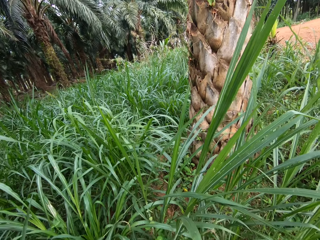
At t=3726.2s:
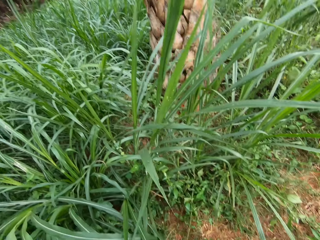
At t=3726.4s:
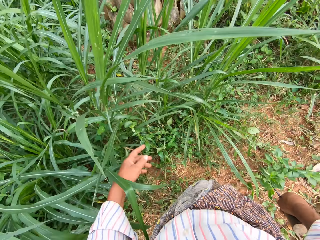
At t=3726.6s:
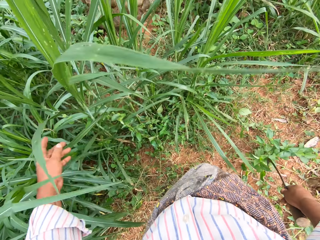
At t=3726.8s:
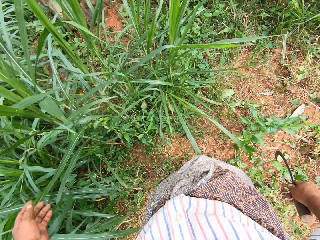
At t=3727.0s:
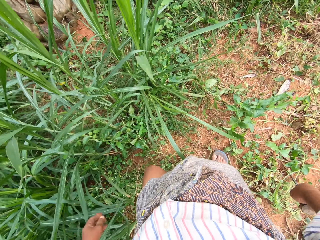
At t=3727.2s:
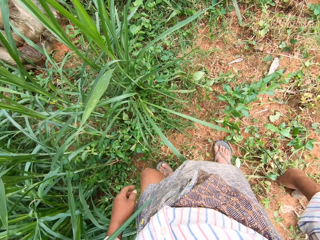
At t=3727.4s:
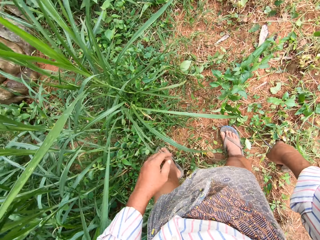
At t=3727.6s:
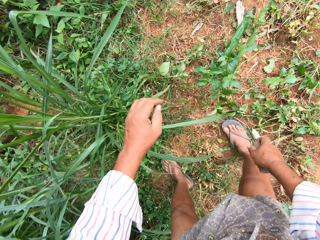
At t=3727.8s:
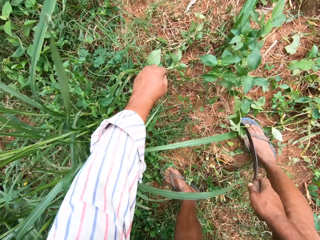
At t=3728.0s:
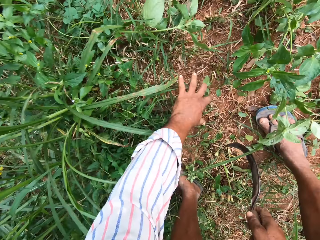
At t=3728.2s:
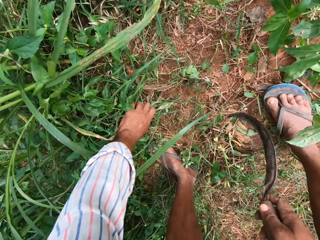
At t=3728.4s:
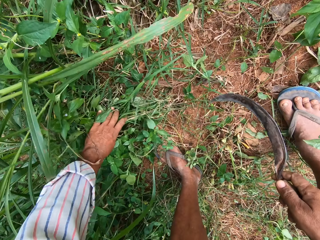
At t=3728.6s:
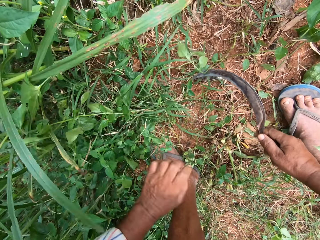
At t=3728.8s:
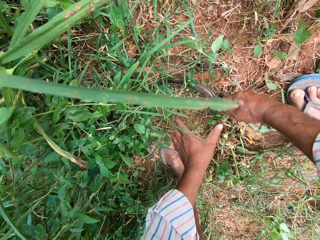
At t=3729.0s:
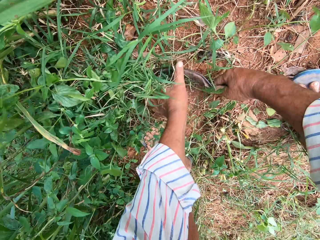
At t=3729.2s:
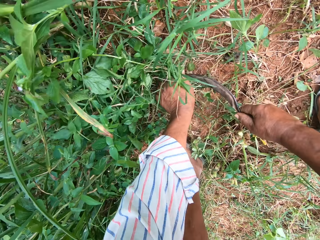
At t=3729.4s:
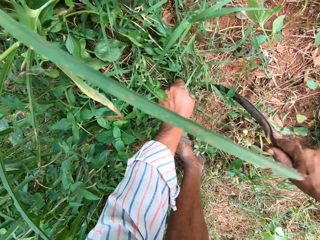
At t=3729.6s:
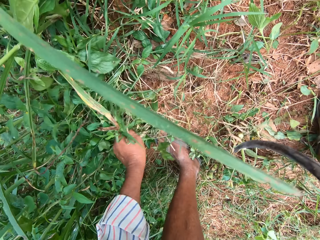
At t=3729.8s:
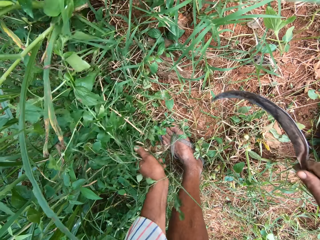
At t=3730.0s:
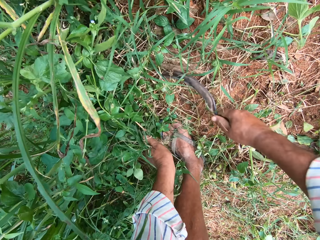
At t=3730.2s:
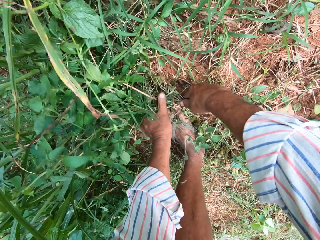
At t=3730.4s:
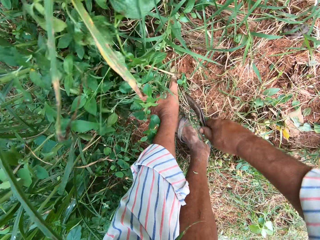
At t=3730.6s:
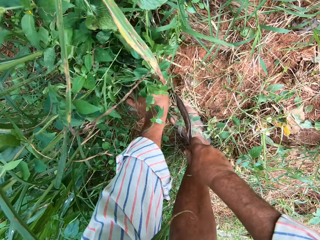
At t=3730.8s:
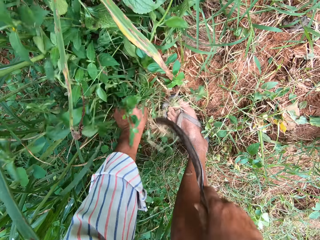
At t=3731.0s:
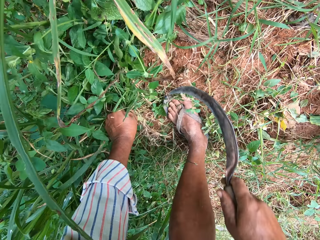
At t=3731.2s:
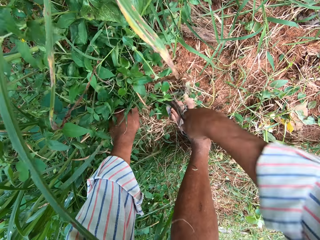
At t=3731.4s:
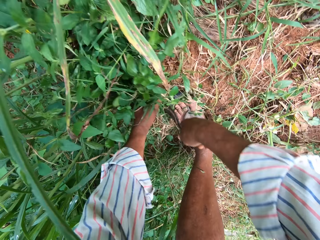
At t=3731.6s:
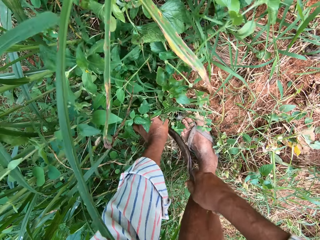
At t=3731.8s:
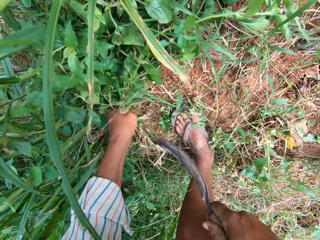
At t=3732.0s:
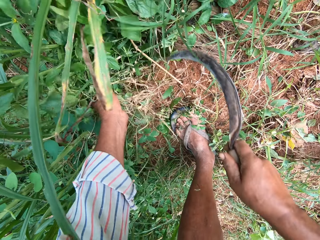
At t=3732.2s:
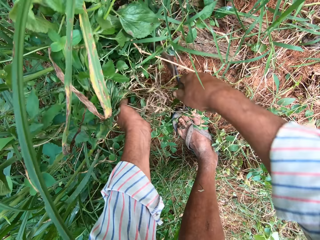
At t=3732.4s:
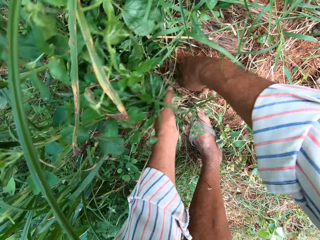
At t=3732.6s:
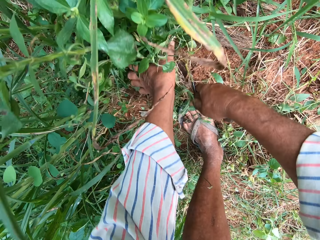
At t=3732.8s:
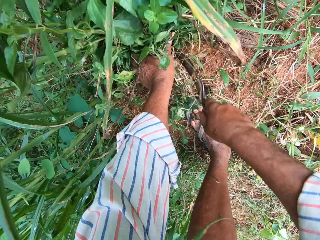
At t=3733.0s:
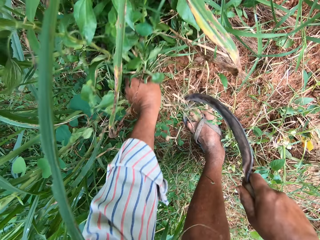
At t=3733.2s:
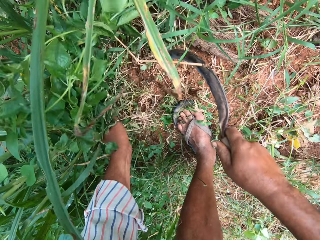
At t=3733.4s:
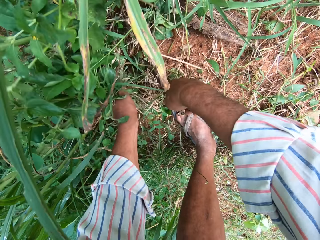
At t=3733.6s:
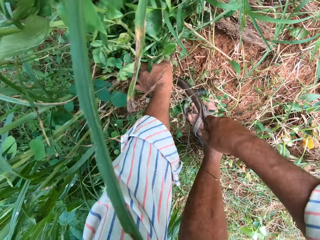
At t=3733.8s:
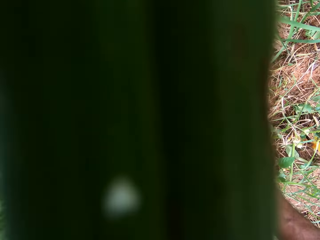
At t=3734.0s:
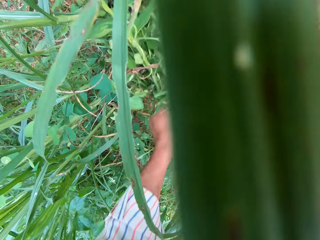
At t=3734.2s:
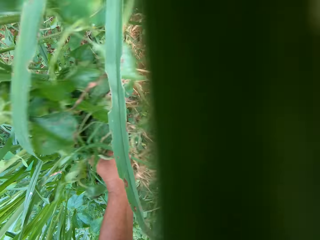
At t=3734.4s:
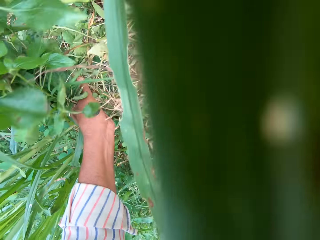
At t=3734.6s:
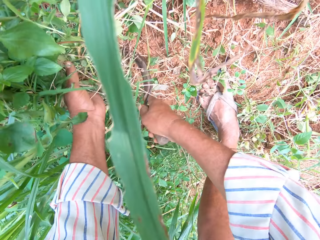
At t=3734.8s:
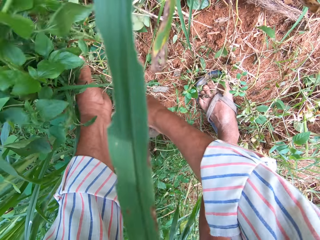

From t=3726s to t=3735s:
The camera wearer moves aside the grasses with his left hand. He cuts the grasses into his hand on the farm with the hand sickle.

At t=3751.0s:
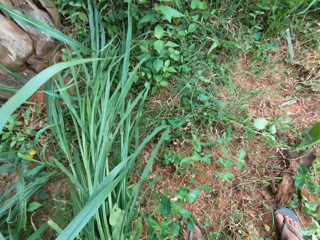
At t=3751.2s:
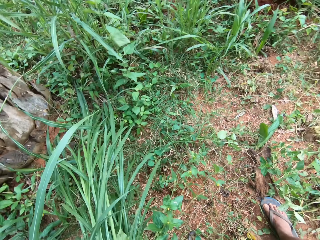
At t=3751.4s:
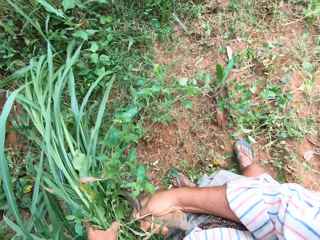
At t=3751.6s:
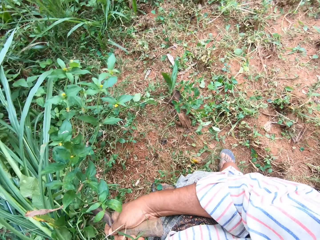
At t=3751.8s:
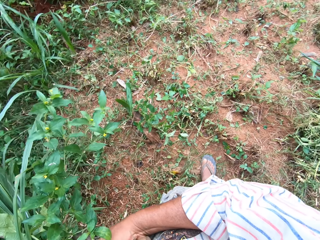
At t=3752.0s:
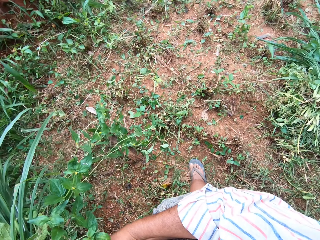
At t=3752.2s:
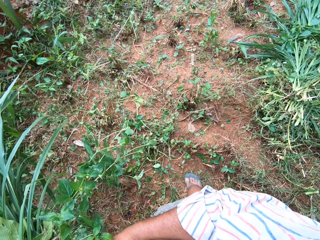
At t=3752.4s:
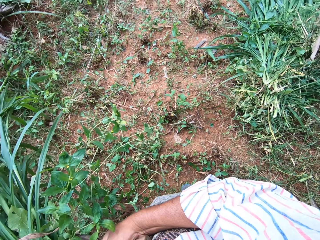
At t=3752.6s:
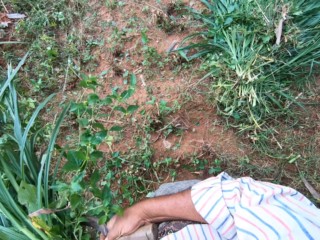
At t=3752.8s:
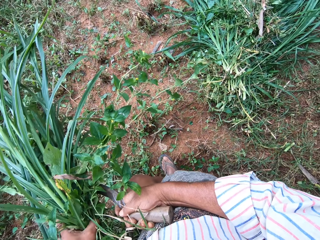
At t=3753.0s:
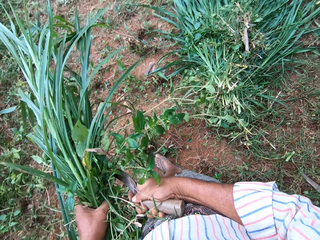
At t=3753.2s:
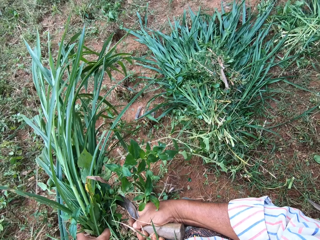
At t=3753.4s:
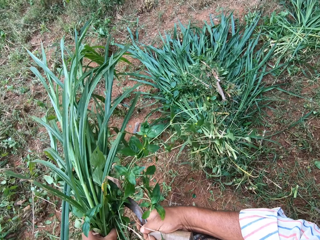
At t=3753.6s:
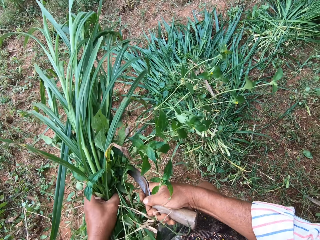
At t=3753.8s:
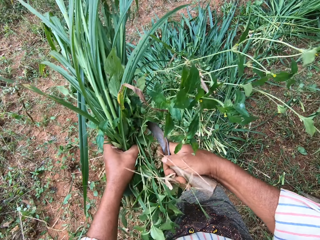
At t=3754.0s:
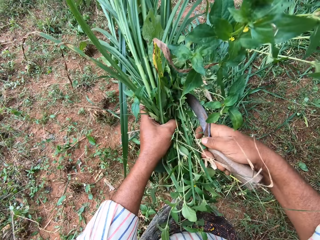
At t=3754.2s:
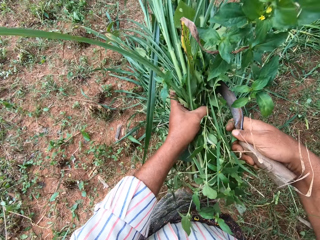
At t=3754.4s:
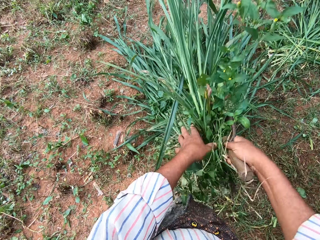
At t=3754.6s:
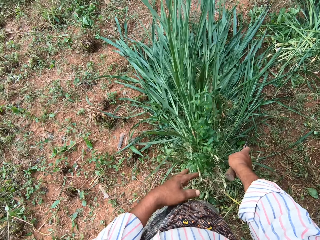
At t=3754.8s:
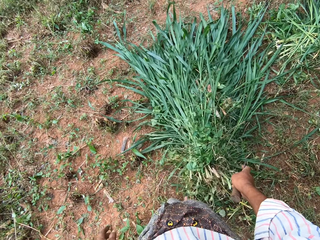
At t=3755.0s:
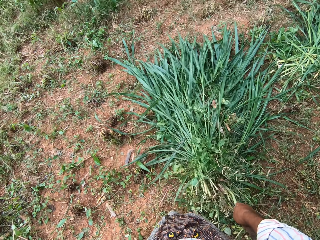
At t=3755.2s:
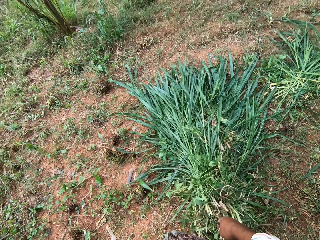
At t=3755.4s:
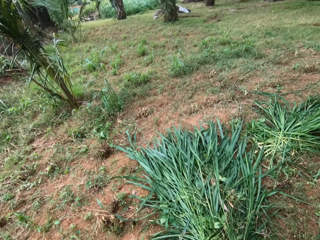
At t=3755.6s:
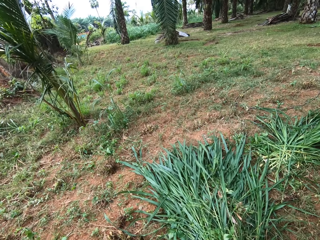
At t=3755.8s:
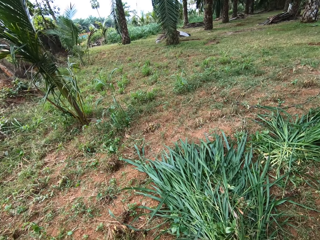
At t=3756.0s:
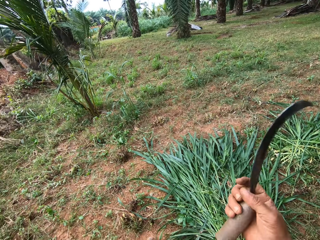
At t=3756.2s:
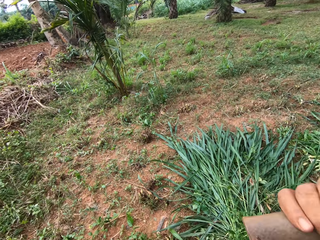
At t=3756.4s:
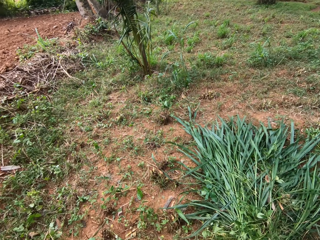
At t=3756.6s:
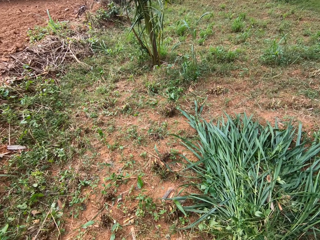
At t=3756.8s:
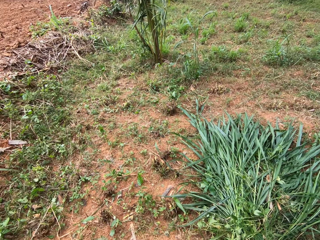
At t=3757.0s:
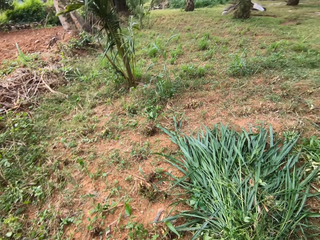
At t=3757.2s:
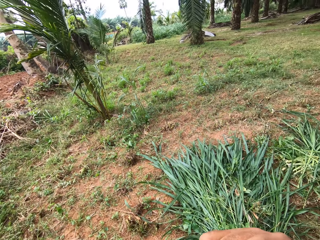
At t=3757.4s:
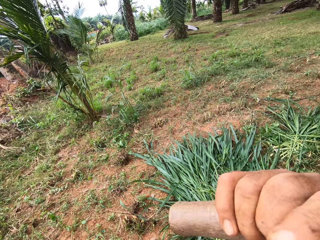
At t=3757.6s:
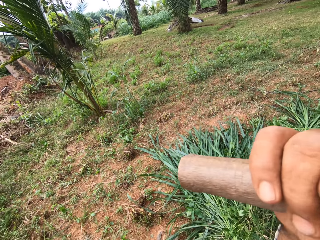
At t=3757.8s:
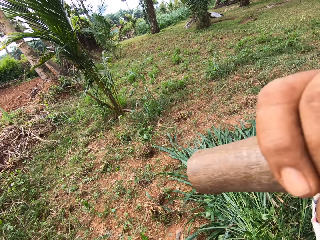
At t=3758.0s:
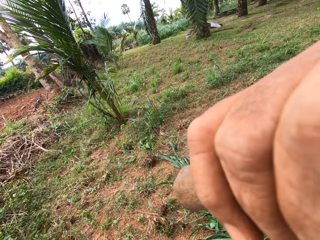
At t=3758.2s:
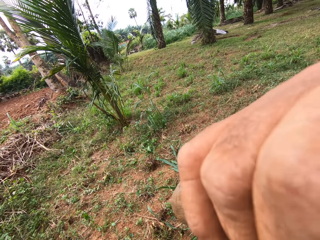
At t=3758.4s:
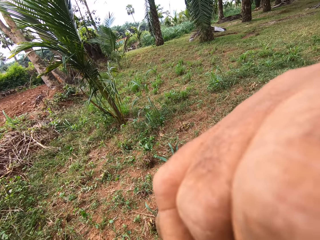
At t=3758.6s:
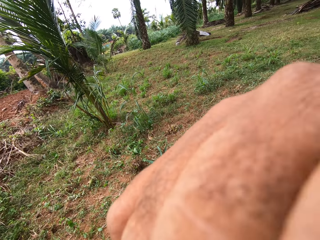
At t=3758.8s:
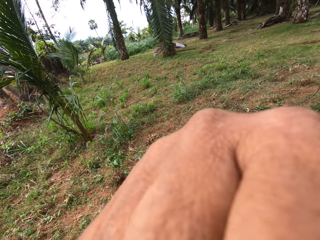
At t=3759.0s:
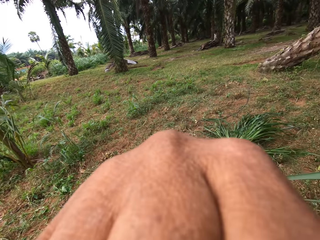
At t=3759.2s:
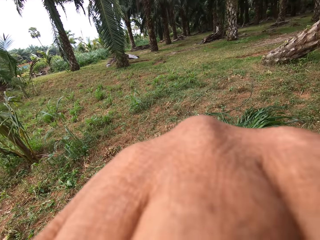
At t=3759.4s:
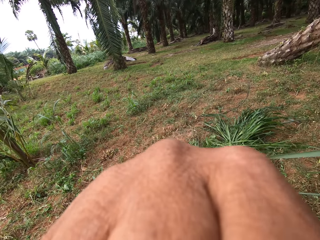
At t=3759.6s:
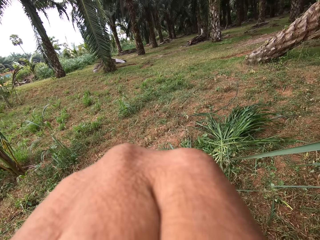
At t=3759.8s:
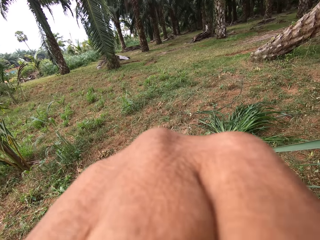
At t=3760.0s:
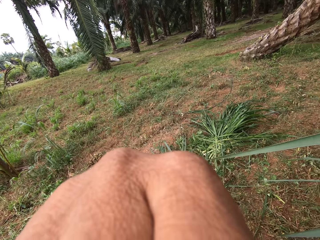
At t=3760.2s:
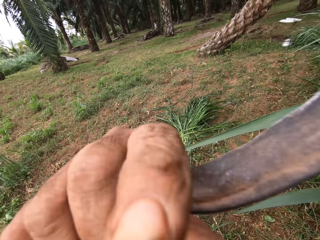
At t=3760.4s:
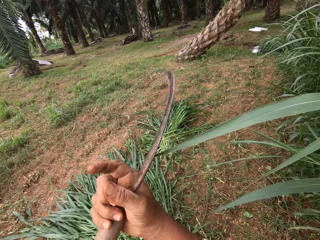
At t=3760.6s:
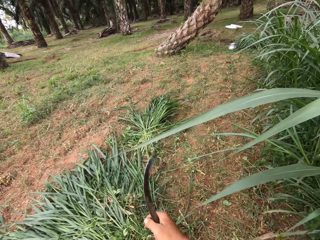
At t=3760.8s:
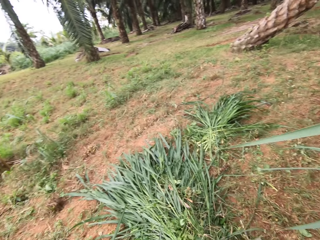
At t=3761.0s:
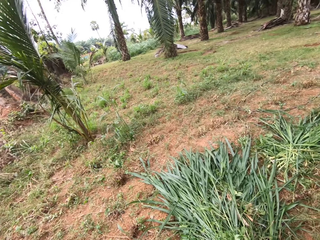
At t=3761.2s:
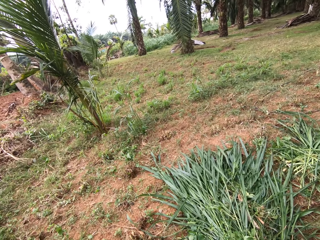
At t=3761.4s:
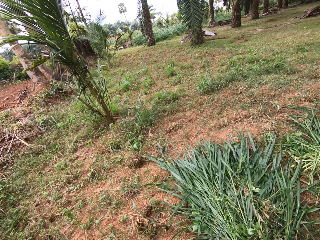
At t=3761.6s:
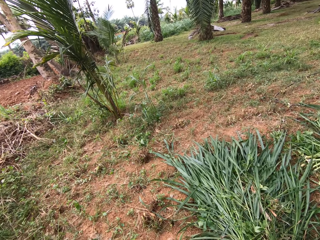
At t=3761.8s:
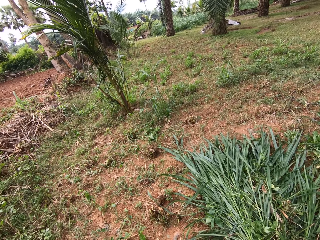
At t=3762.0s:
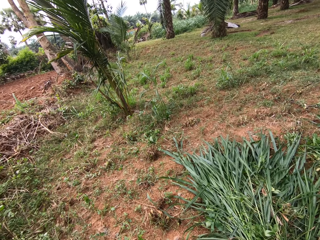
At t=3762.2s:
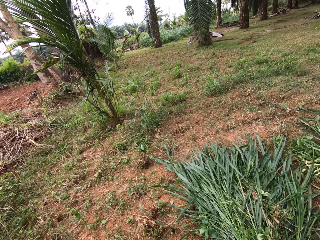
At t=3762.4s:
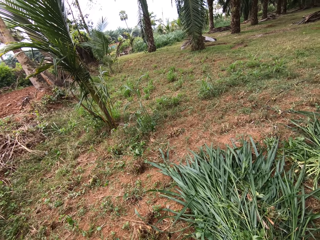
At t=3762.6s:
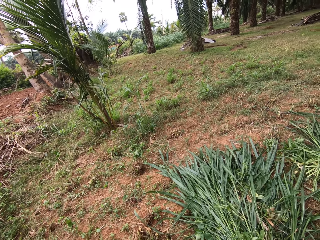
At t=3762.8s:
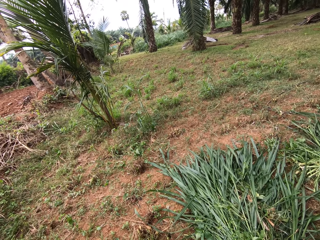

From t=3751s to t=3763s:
The camera wearer walks around the field. He drops the grasses on the ground with other grasses. He turns around the field. He touches his face with his right hand. He lifts his hand. He turns around the field.
